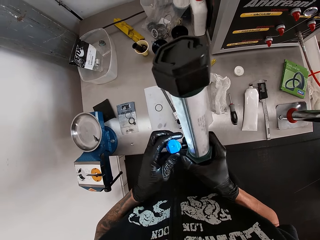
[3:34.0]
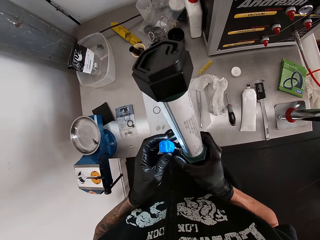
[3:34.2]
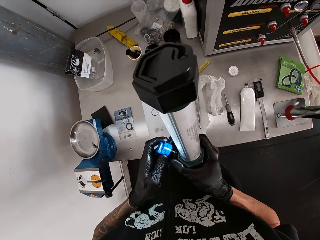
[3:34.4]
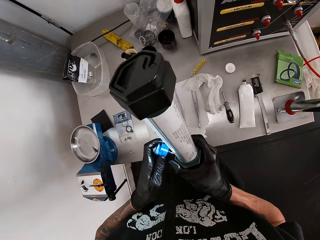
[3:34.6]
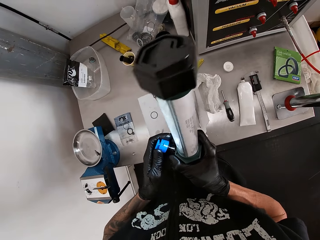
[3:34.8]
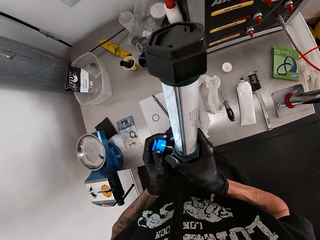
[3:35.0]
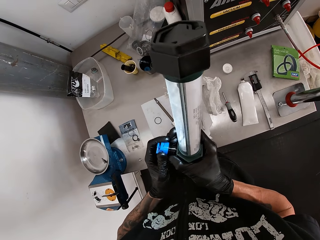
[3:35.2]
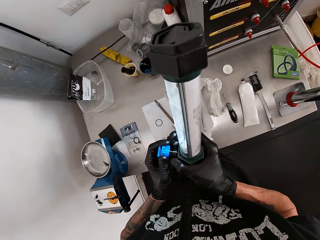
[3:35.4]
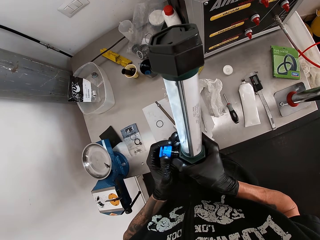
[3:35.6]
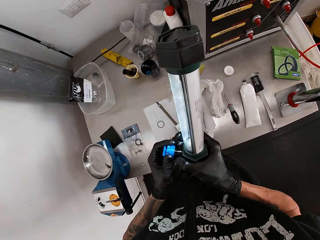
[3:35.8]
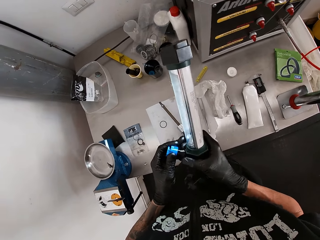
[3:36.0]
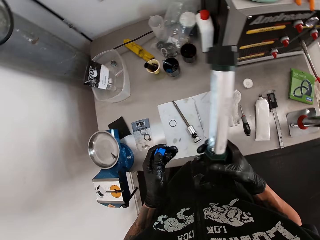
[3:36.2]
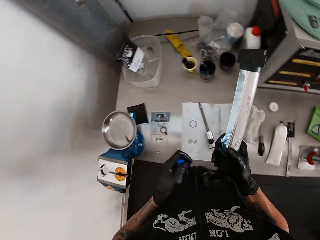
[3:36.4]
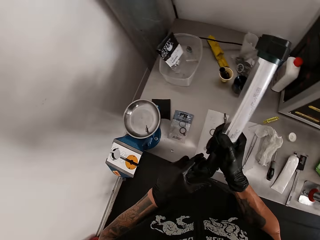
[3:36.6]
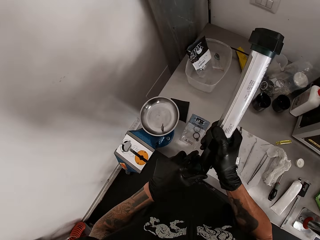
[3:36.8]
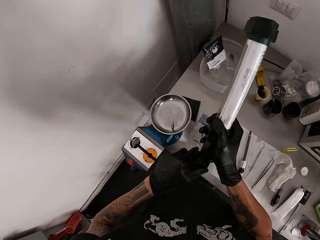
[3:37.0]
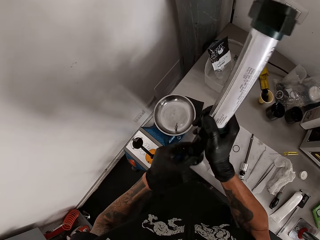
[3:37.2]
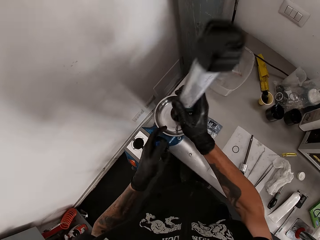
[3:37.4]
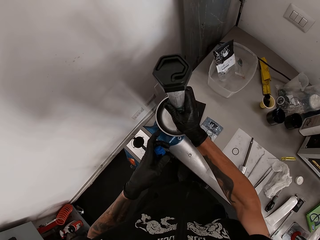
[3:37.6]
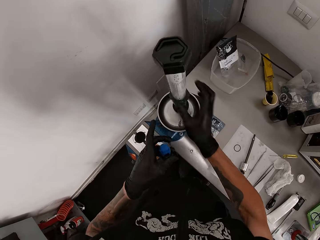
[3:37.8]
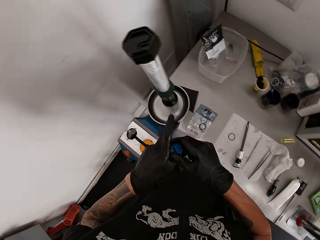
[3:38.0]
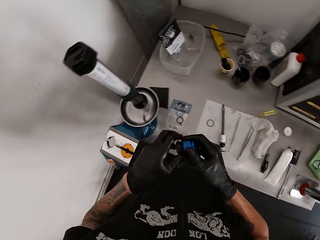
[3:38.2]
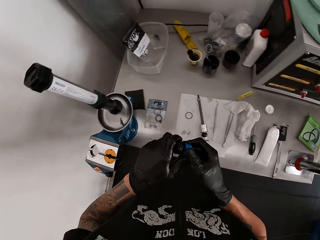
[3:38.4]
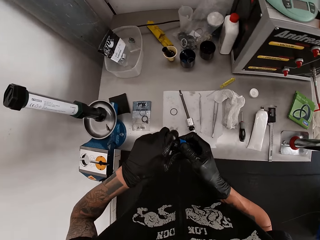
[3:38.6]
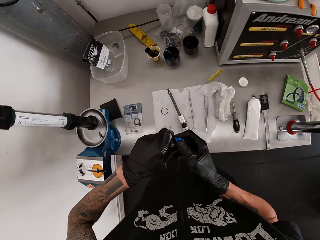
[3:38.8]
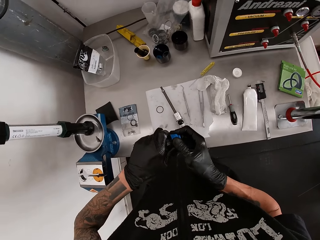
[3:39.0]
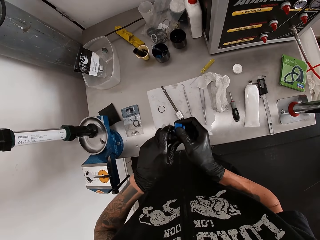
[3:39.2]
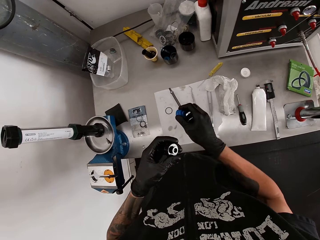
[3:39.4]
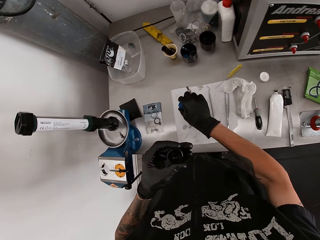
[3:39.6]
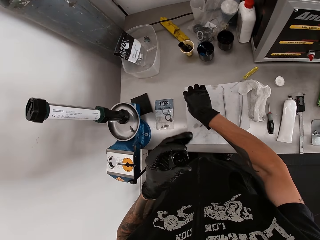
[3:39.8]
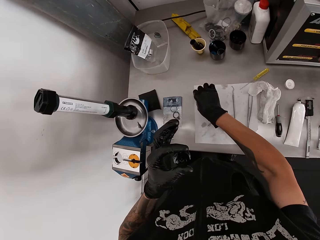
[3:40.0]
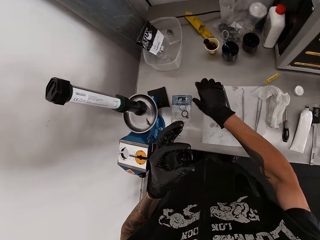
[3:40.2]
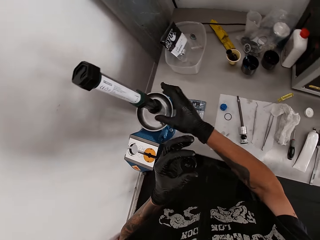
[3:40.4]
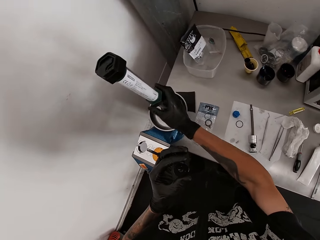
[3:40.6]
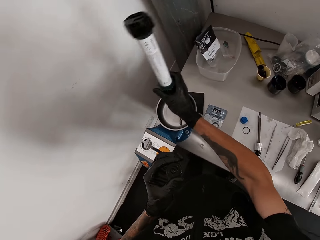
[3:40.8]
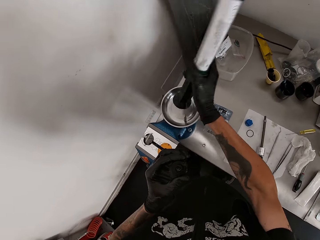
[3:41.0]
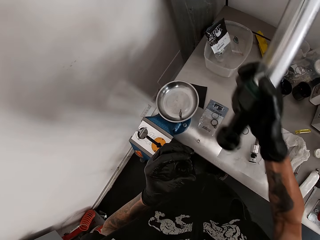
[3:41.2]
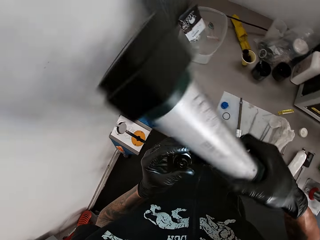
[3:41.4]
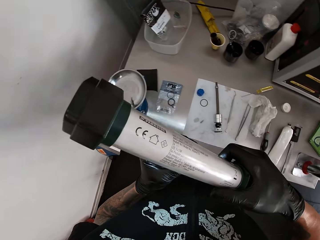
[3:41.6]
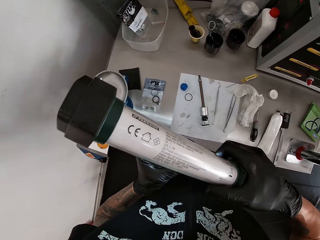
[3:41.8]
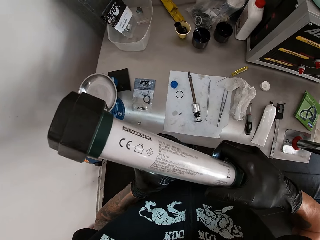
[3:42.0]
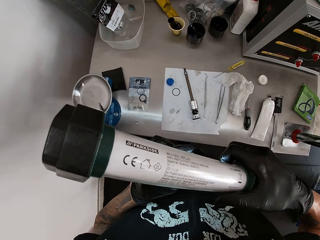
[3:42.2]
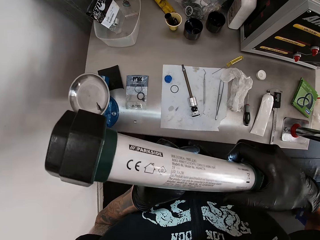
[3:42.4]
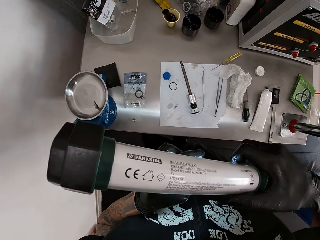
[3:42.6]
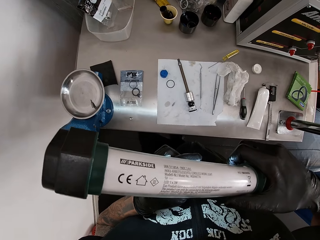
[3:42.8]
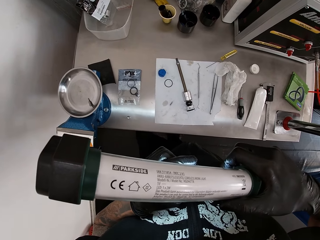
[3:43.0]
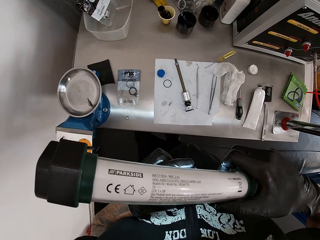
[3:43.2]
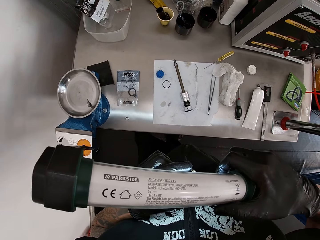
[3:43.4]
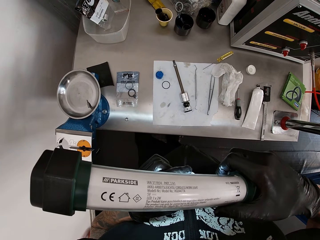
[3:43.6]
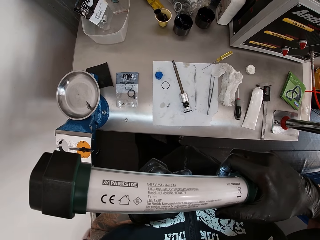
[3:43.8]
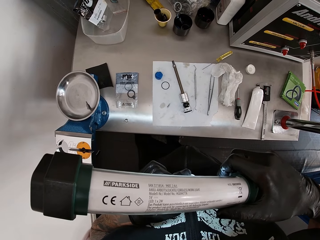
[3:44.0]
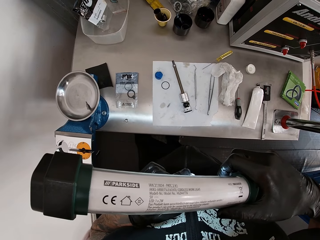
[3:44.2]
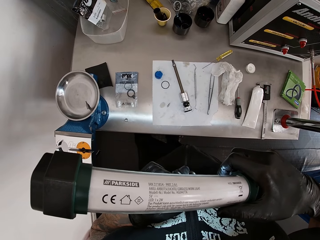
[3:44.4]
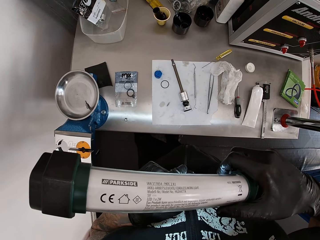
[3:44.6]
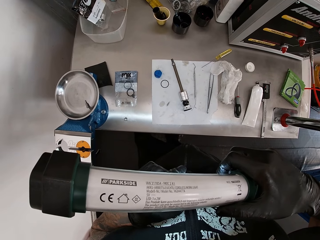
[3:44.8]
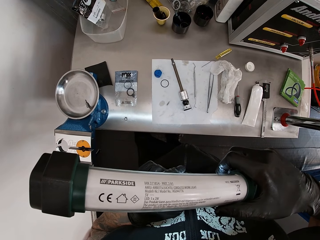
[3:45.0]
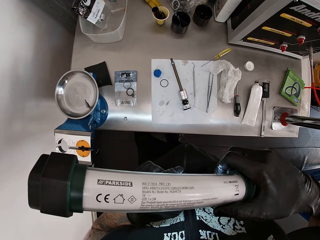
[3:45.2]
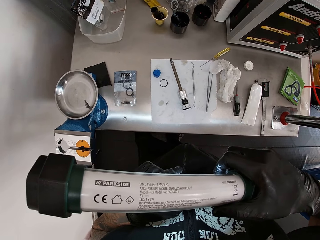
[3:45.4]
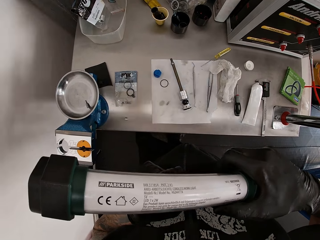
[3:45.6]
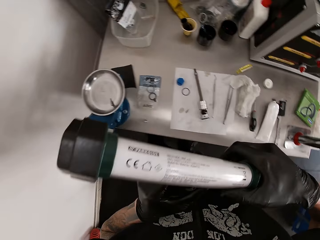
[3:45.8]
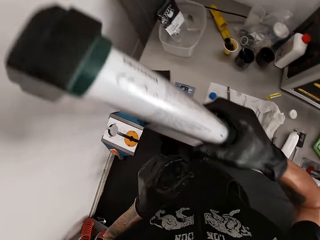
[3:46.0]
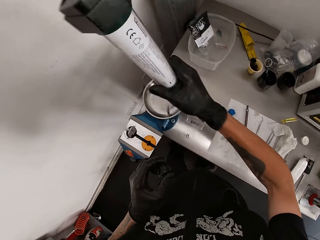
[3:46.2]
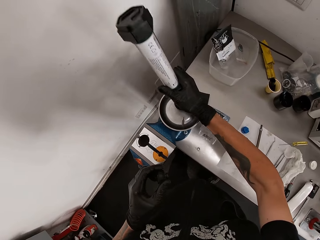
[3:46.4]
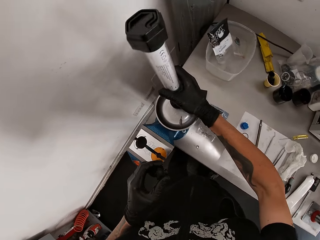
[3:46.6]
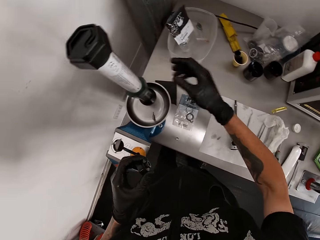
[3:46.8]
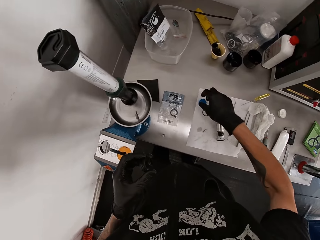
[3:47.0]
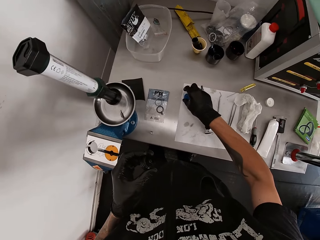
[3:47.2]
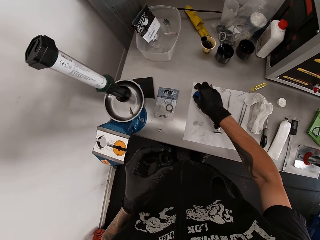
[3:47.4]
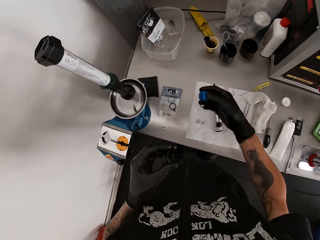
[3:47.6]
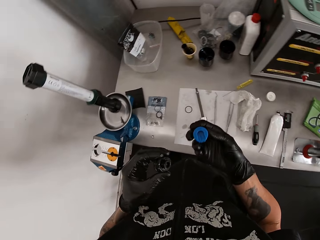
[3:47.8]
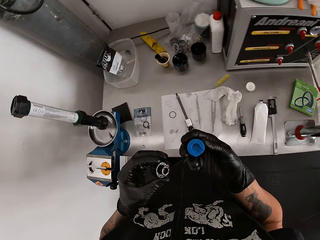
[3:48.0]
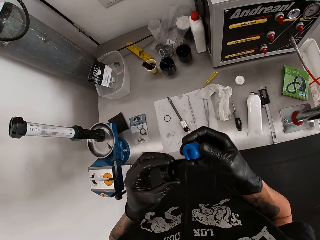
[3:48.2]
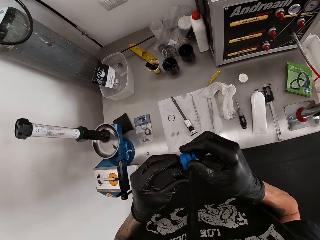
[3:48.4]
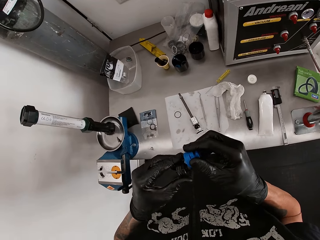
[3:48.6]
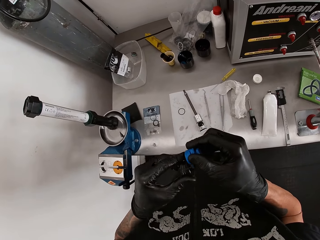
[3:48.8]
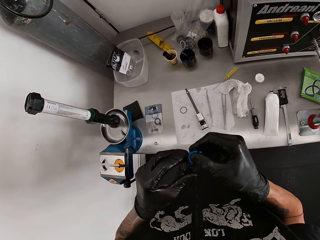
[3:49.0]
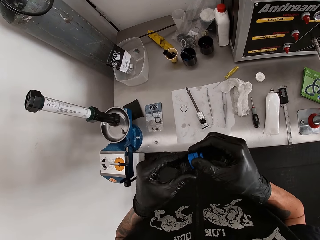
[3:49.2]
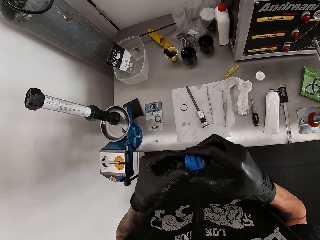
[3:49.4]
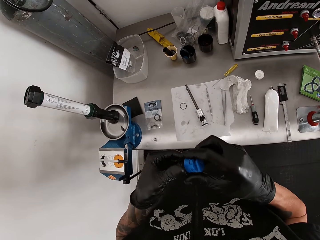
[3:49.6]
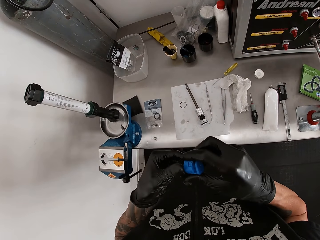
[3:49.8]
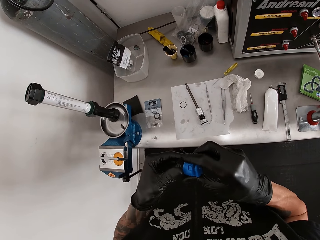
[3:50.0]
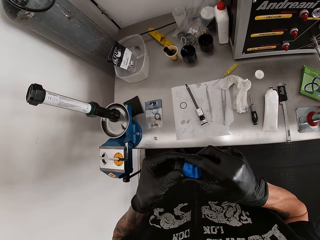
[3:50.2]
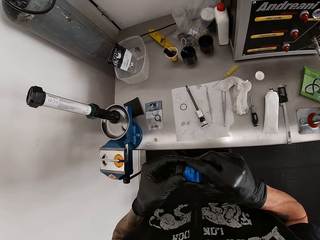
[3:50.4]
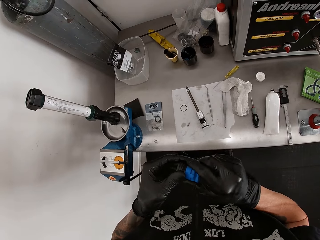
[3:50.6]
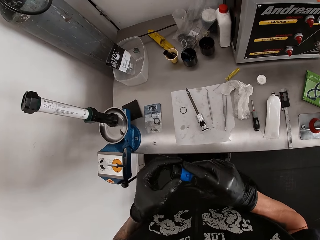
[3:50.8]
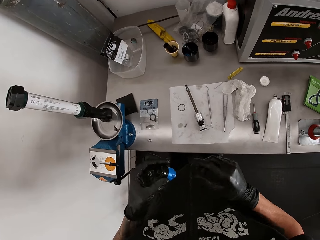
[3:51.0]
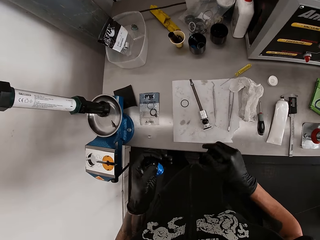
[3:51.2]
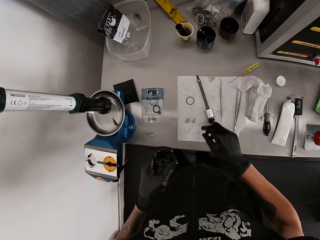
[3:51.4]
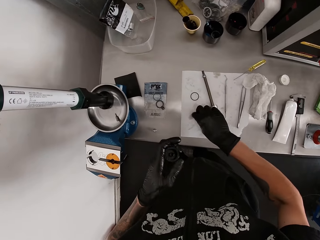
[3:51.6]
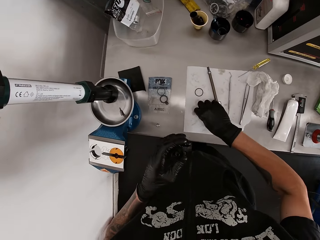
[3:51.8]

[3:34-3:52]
The camera wearer turns the light off. He twists the light. He drops the lamp on a dish on the table with his right gloved hand. He holds the plastic with both gloved hands. He detaches the plastic with his right gloved hand. He drops the plastic cover on the table with his right gloved hand. He picks the lamp from the table with his right gloved hand. He looks at something under the lamp. He drops the lamp on the dish on the table with his right gloved hand. He picks the plastic cover from the table with his right gloved hand. He attaches the plastic cover to the plastic with both gloved hands.

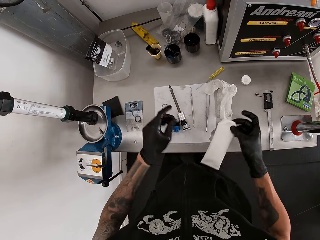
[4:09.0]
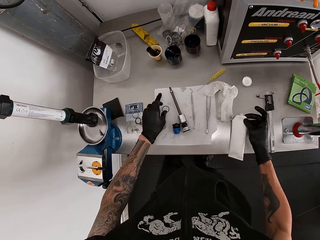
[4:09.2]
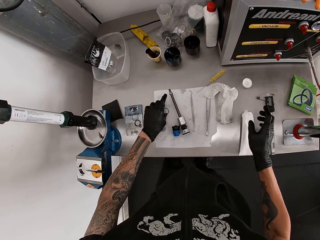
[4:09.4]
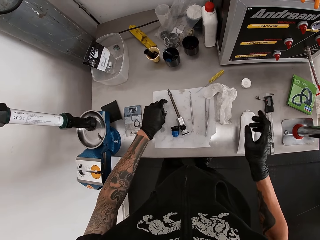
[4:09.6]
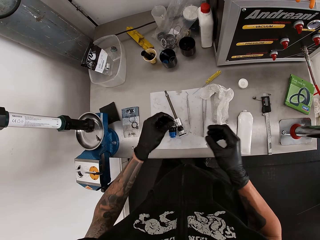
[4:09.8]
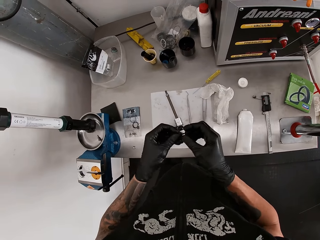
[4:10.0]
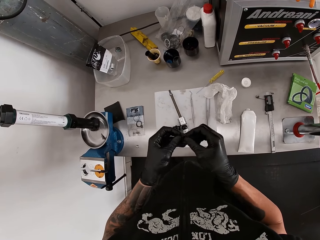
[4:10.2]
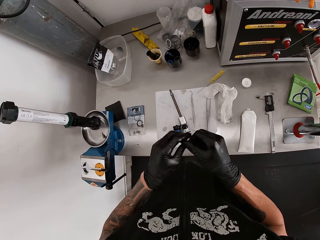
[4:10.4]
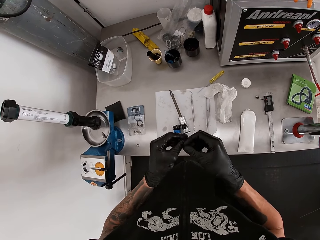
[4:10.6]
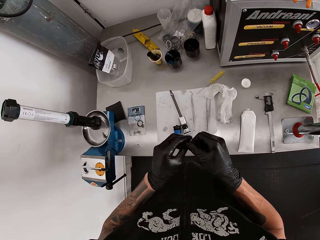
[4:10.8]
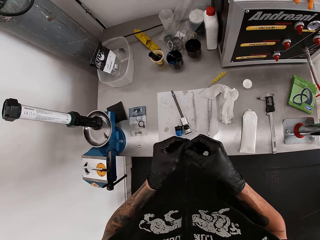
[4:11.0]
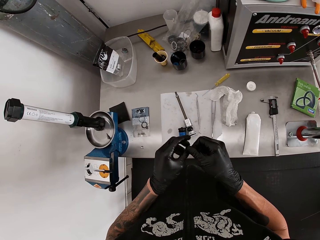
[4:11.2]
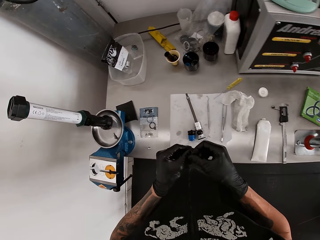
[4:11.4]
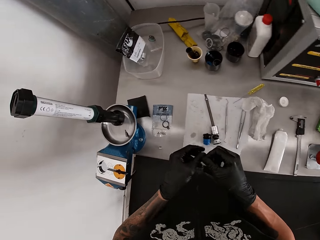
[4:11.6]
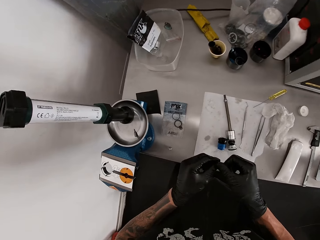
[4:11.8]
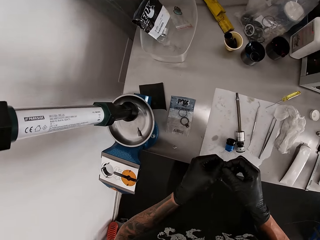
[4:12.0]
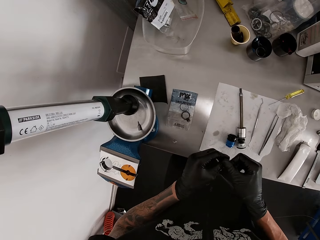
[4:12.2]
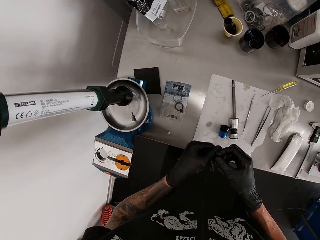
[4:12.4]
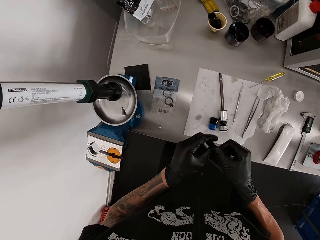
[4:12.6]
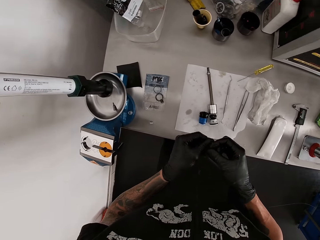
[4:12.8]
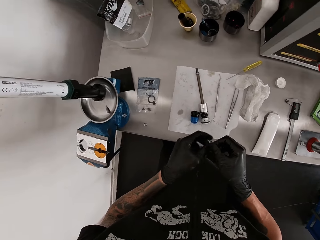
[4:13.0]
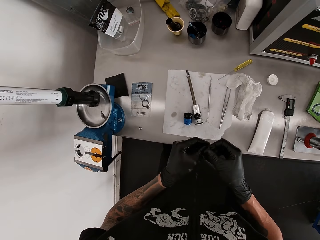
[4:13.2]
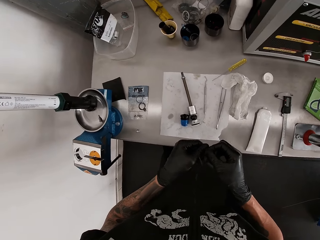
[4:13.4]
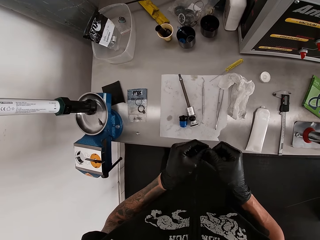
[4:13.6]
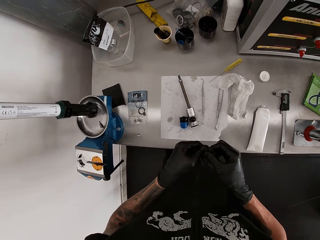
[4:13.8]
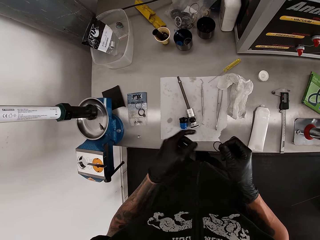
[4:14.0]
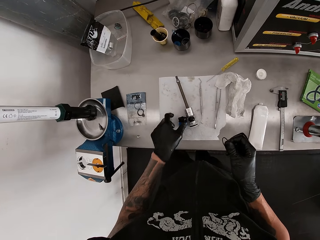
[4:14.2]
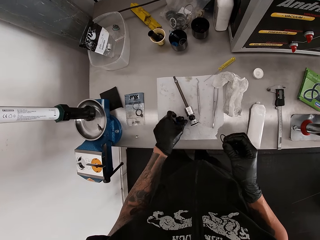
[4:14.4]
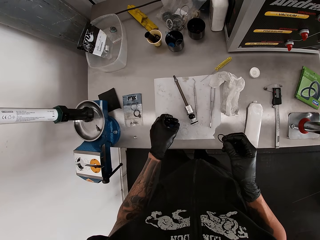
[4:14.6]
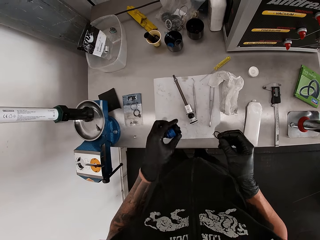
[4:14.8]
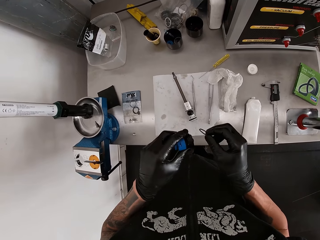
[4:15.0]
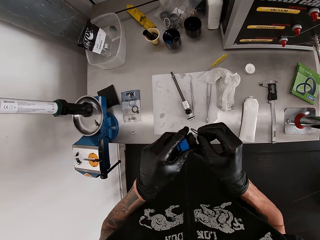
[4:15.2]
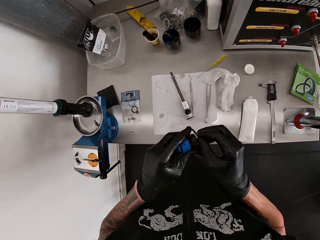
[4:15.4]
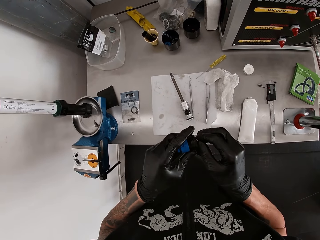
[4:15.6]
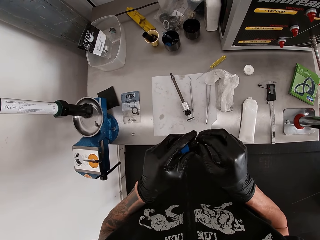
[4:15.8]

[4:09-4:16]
The camera wearer drops the tube on the table with his right gloved hand. He picks the ring on the table with his left gloved hand. He holds the ring with both gloved hands. He applies something on the ring. He picks the plastic from the table with his left gloved hand.
